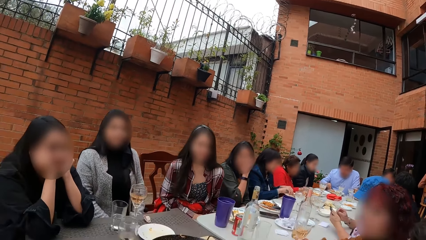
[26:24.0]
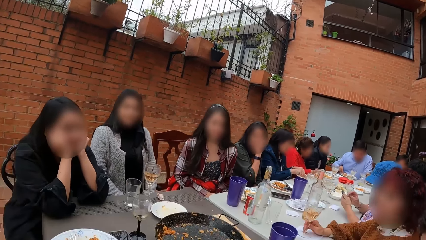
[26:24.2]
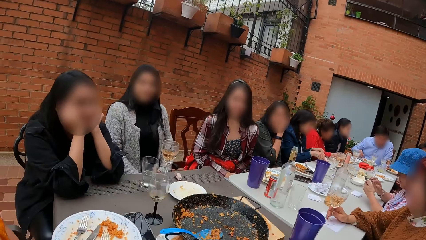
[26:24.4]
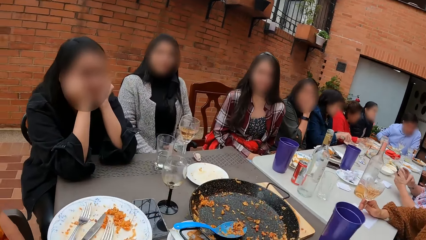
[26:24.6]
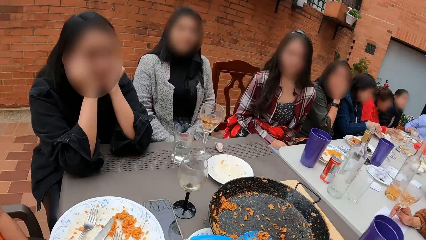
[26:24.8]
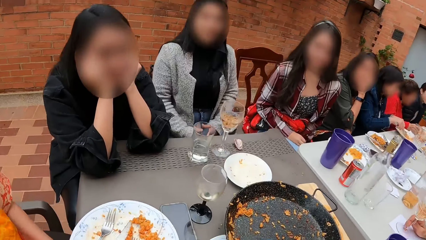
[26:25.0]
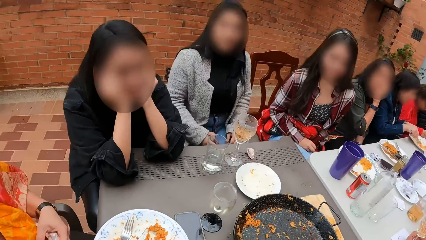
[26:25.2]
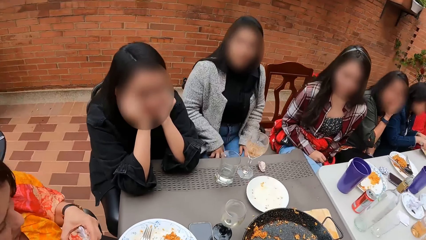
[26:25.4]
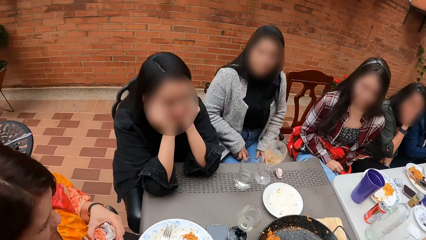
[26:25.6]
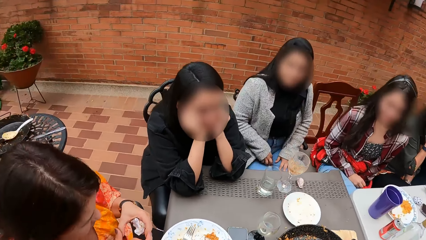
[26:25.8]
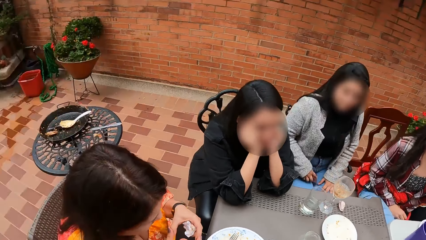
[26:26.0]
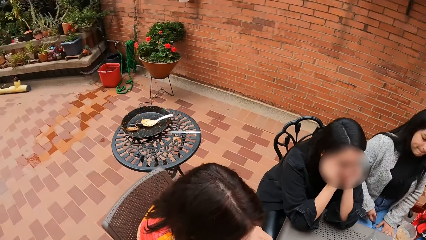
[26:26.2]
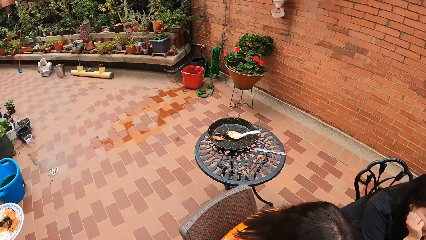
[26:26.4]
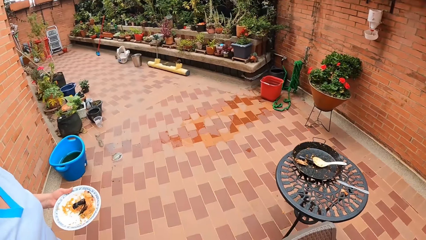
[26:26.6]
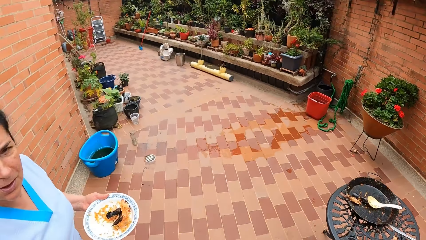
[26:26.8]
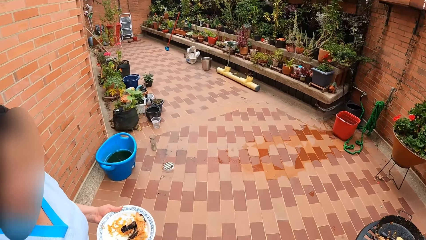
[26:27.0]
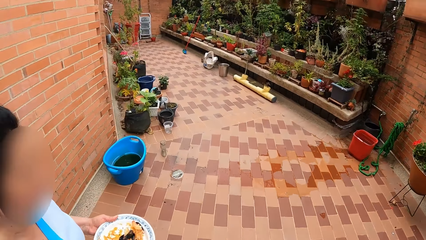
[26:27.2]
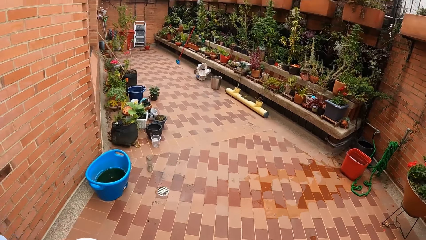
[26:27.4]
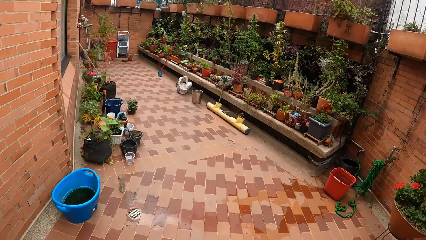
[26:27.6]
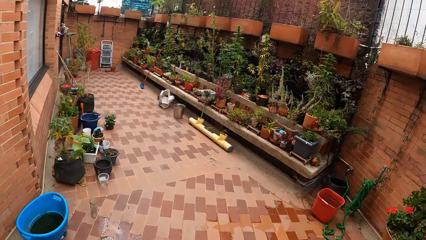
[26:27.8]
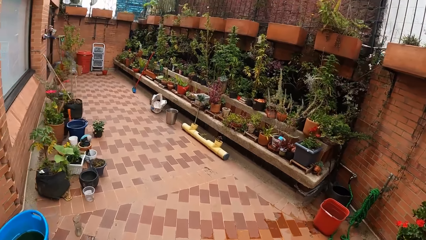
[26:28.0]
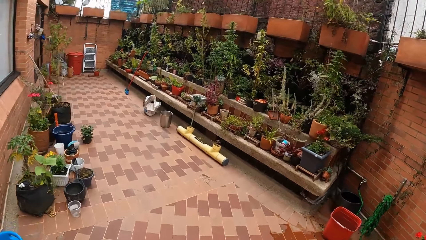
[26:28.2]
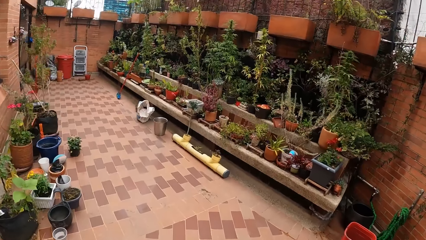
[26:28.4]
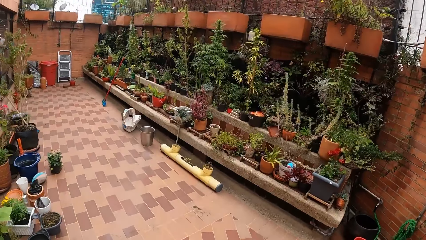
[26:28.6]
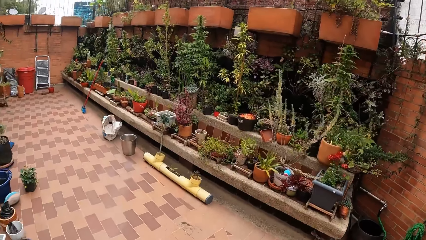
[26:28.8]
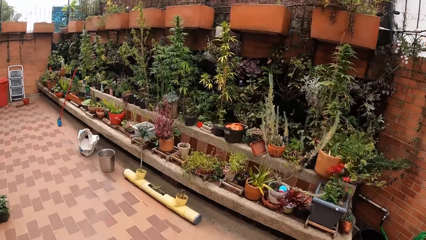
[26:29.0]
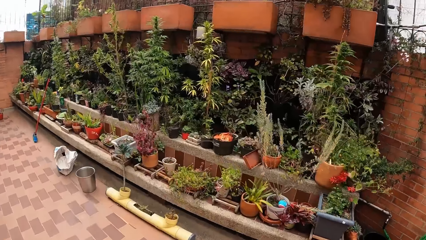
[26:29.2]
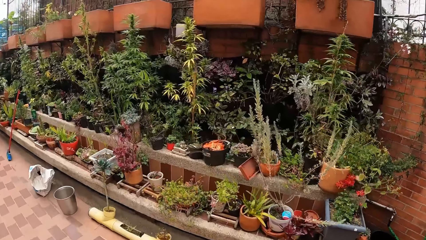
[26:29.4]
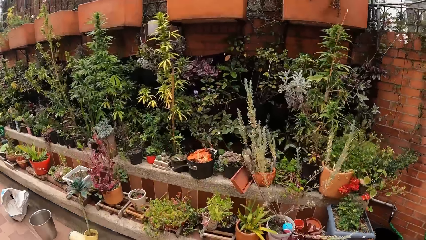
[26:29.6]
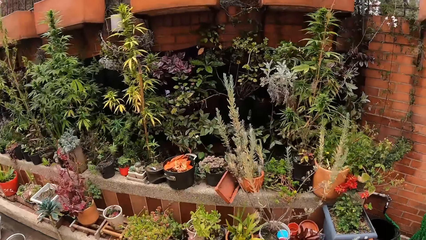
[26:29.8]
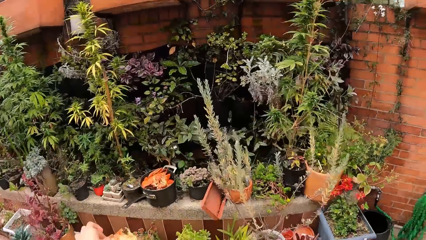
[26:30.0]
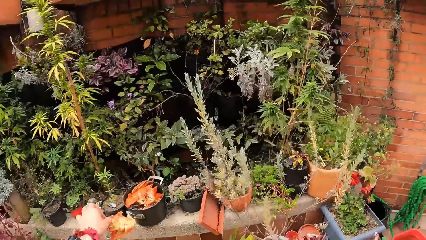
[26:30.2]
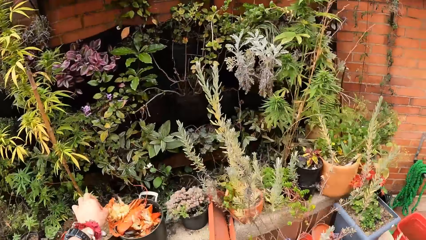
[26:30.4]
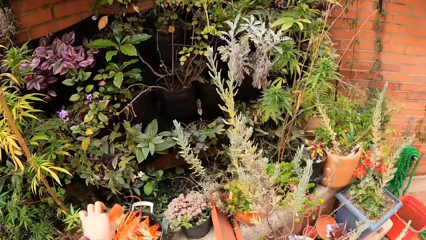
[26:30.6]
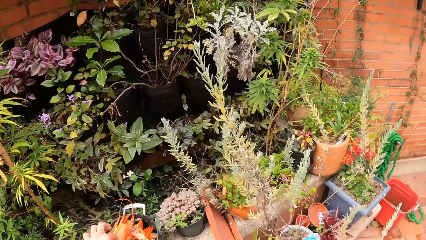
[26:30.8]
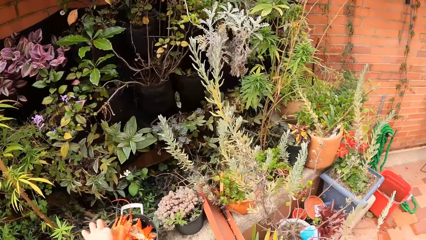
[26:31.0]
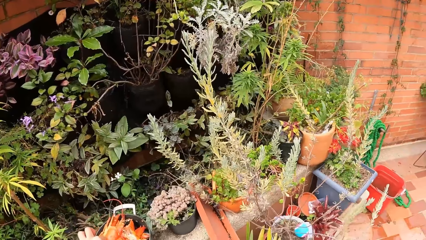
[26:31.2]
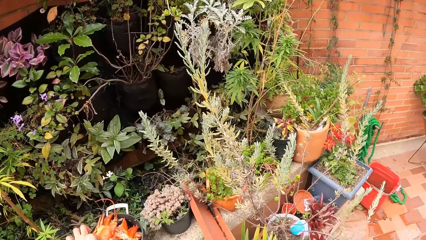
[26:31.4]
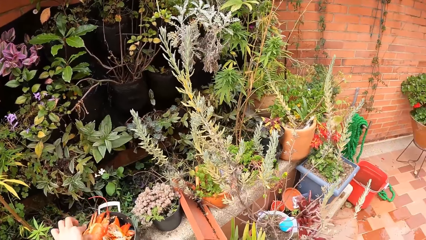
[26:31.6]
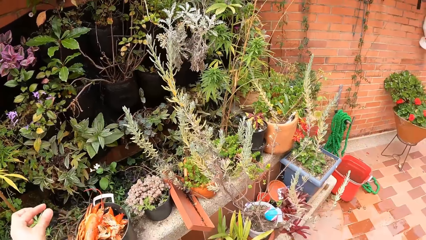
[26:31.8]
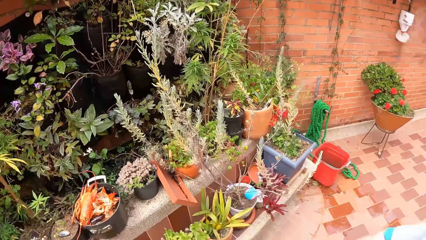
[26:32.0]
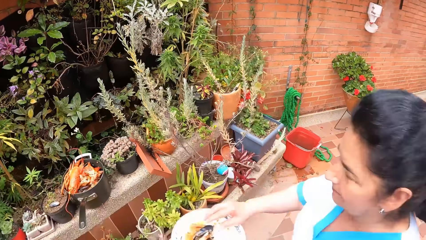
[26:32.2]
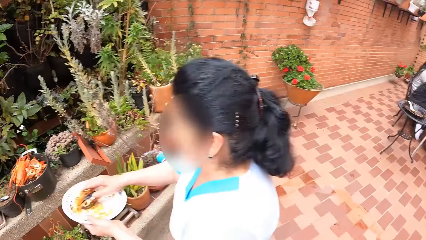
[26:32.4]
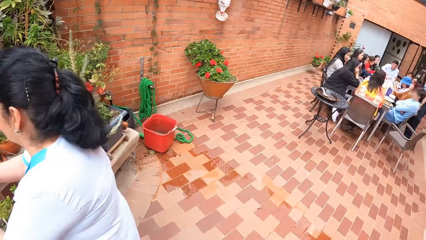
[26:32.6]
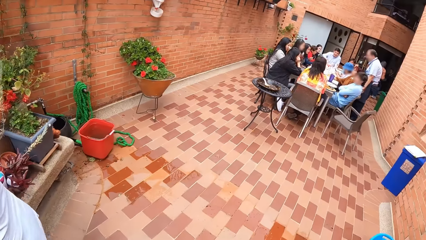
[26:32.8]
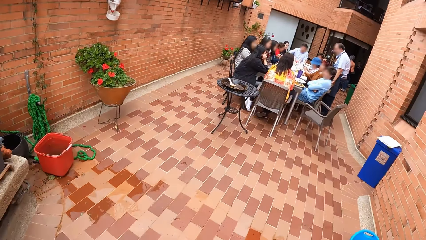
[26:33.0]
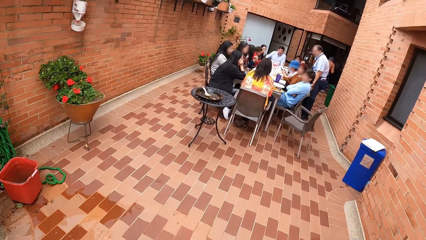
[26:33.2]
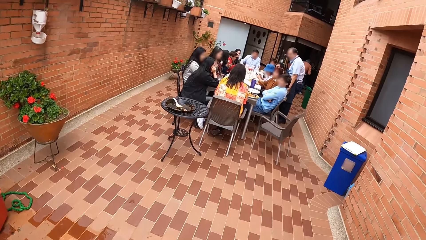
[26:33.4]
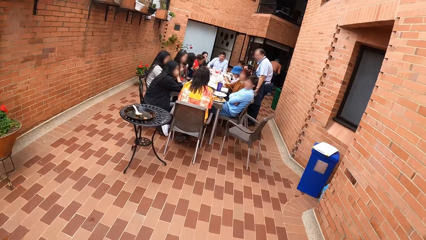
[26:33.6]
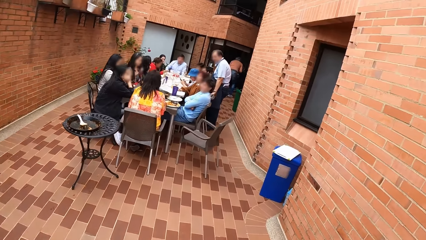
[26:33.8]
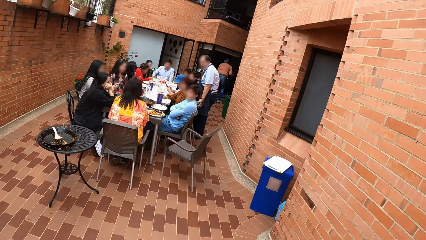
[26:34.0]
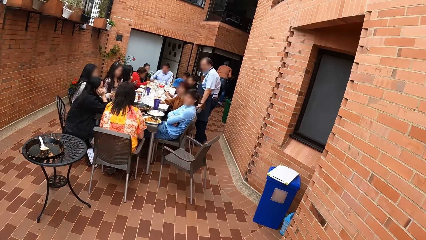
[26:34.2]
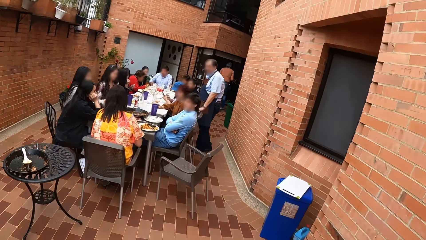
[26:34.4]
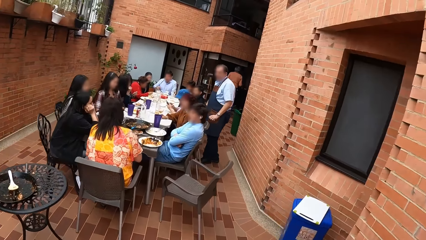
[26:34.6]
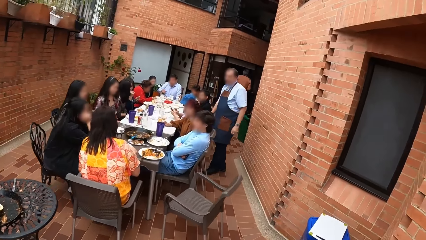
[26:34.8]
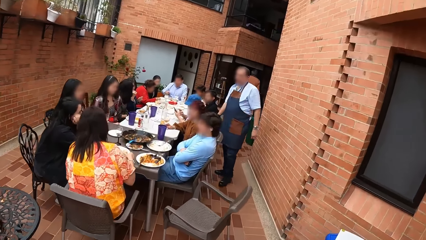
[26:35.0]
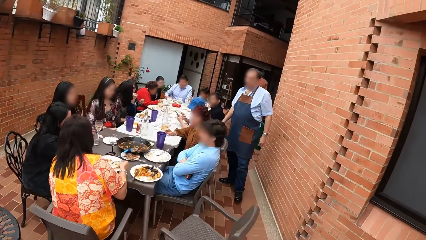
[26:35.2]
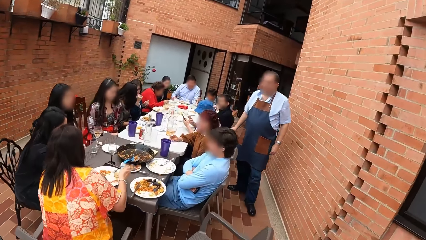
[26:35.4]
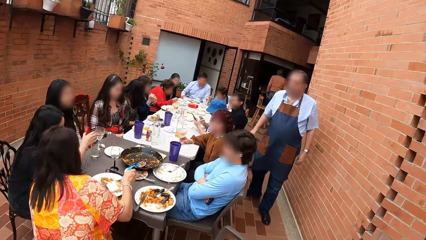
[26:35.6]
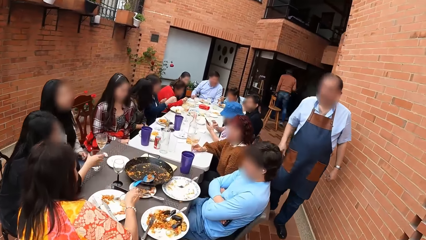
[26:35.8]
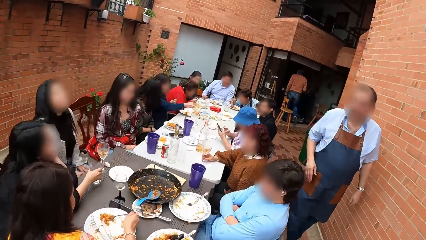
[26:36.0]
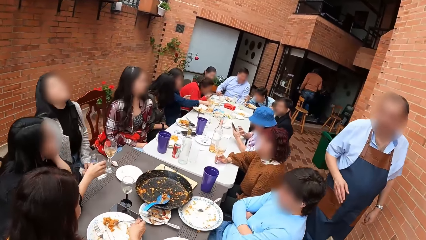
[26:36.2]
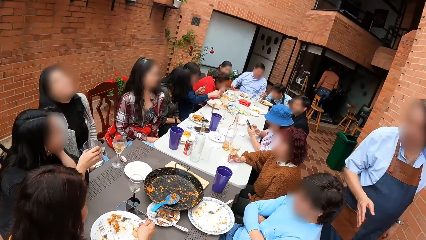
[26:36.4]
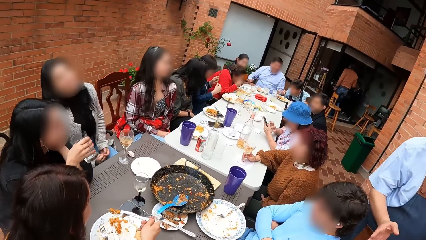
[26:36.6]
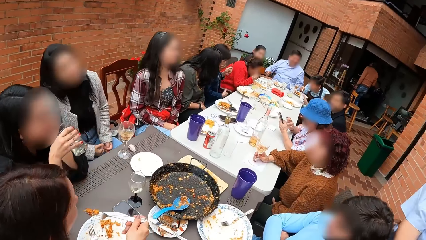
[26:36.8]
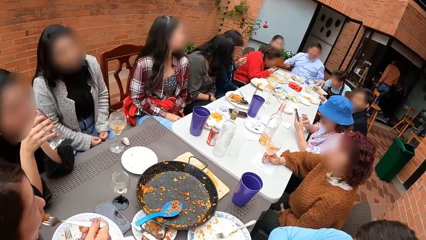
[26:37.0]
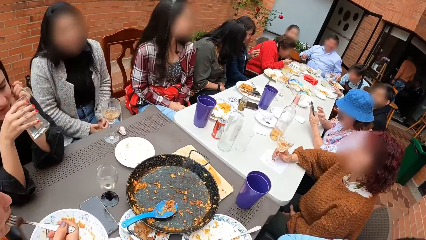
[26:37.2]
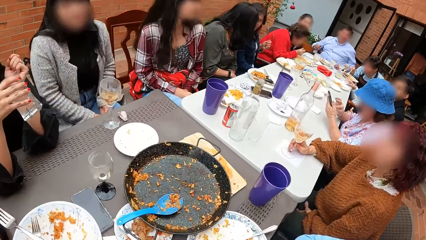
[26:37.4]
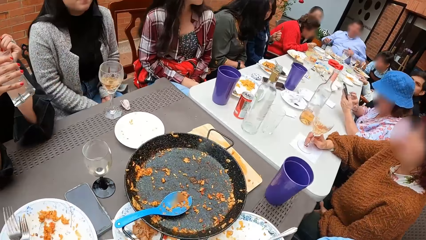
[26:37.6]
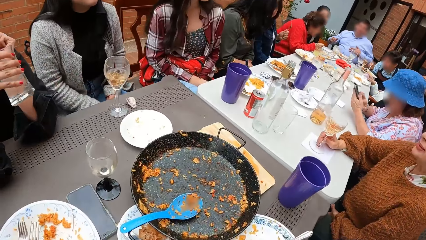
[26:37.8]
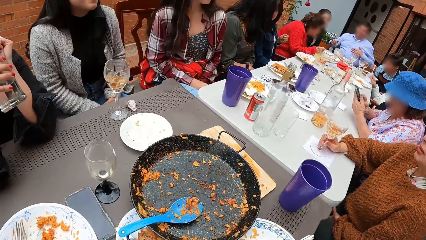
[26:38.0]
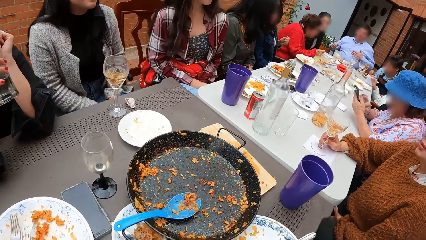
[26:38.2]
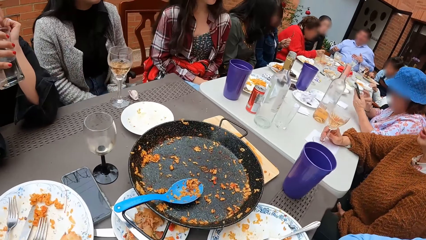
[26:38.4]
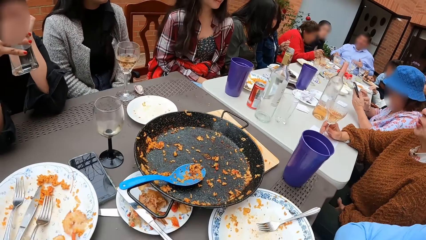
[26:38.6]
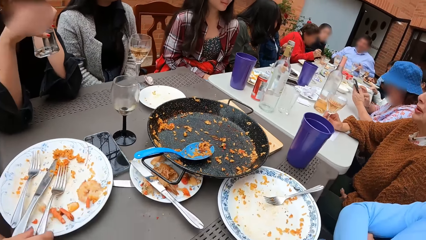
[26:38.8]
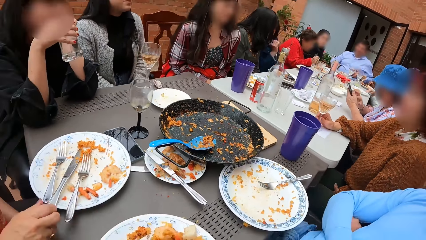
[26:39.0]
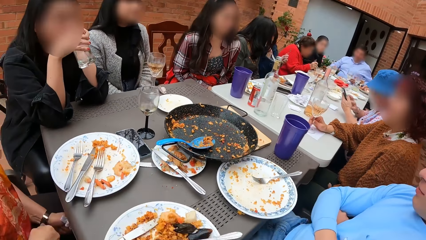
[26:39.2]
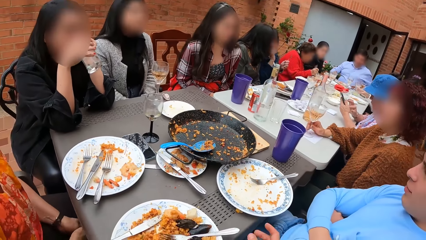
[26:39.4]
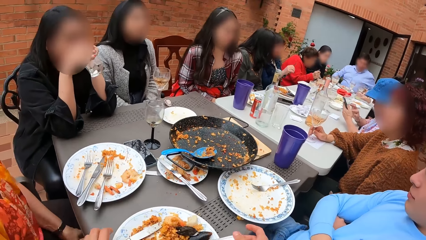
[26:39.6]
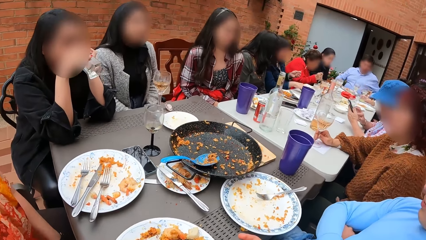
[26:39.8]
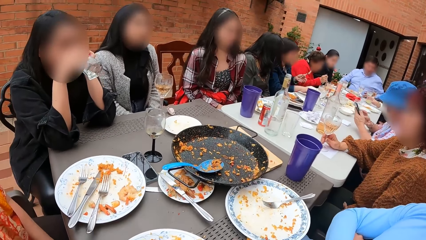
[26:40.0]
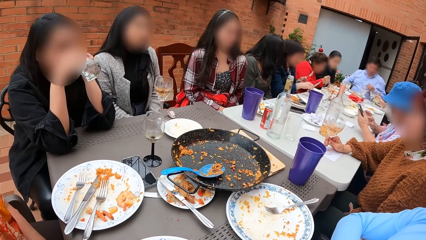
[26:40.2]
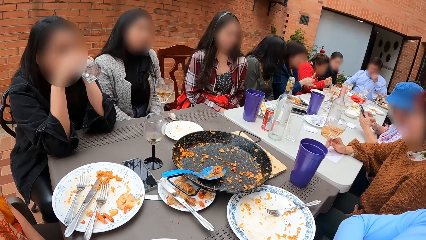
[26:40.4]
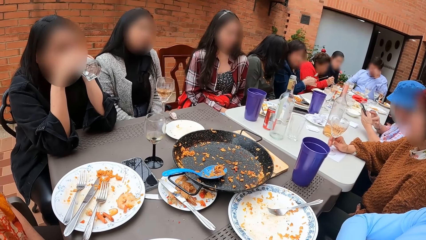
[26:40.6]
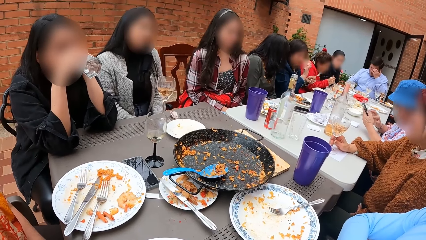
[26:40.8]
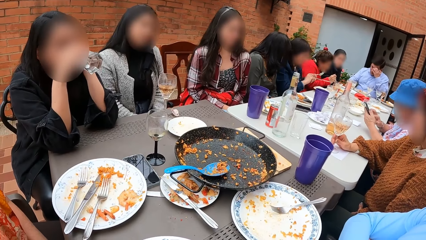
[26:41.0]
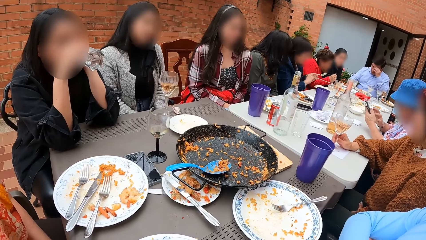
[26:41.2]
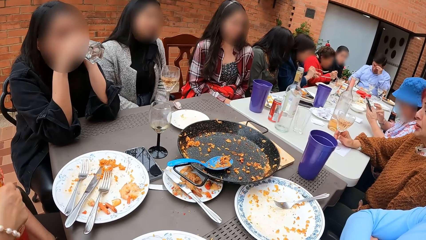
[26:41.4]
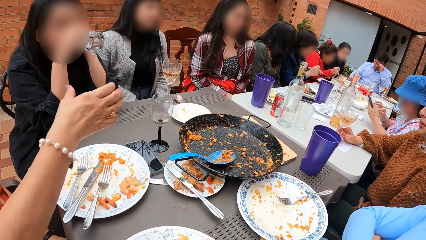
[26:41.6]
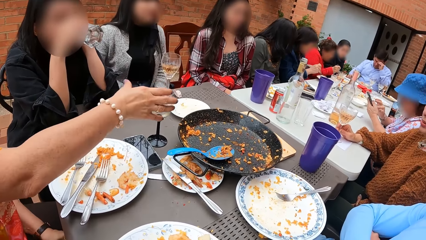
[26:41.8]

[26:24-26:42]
The camera wearer gets up from the chair. He stands in the room. He moves to the garden. He walks around in the building. He walks towards a plant stand. He drops a lobster in the pot with his left hand. He walks around in the building. He moves to the table. A woman picks up the cup from the table with her right hand. The woman drinks from the cup with her right hand. The camera wearer sits on a chair in the room.
